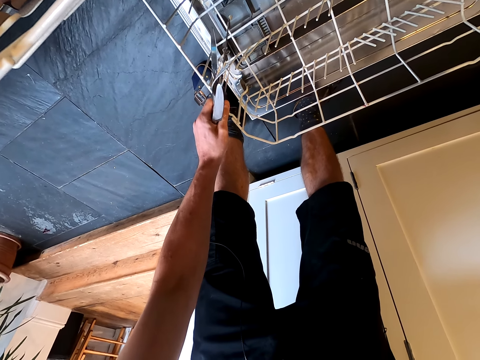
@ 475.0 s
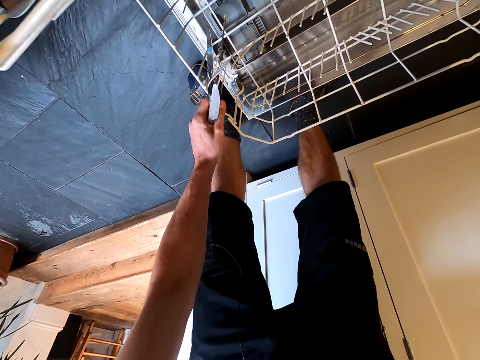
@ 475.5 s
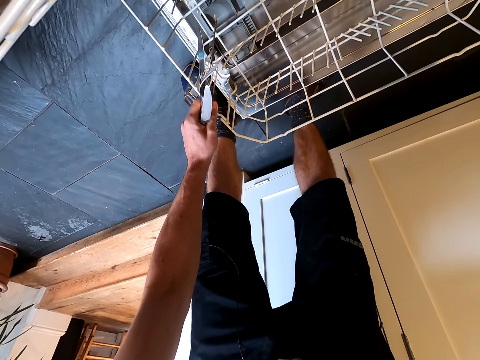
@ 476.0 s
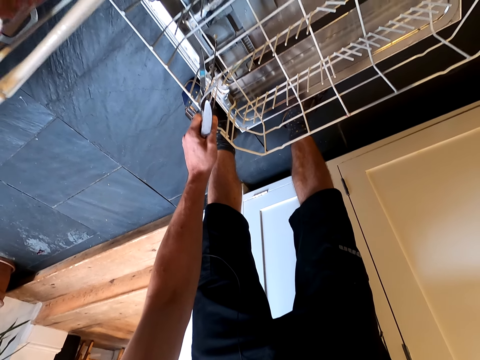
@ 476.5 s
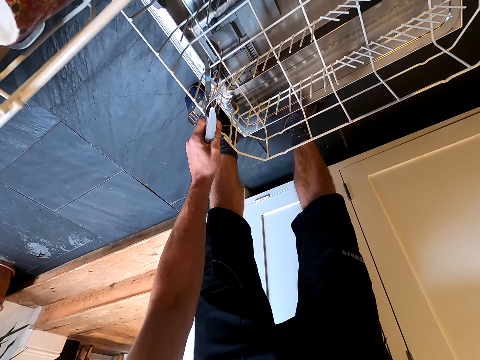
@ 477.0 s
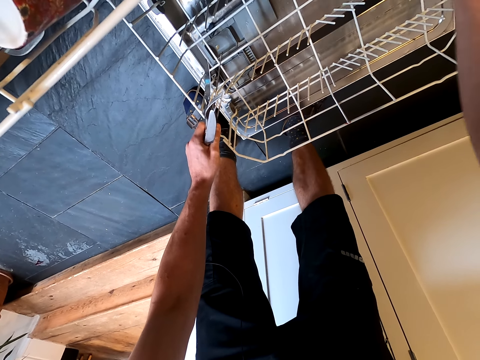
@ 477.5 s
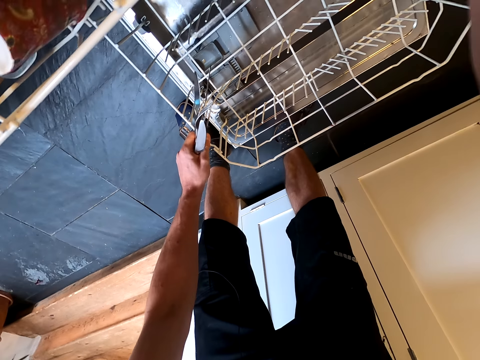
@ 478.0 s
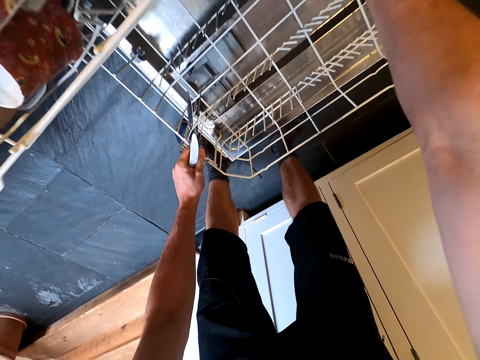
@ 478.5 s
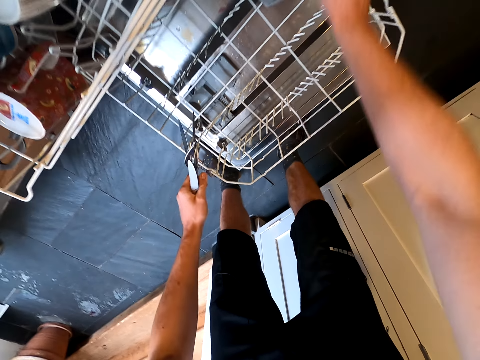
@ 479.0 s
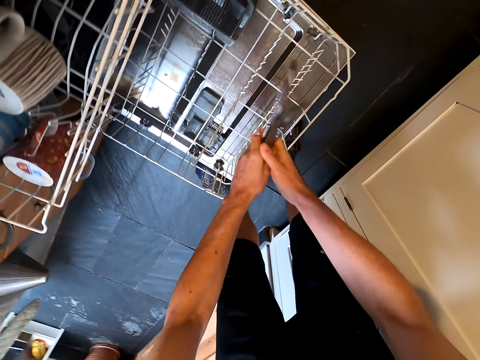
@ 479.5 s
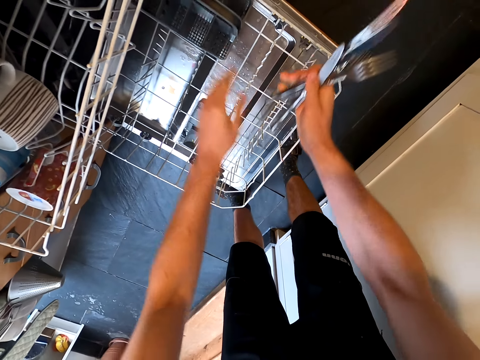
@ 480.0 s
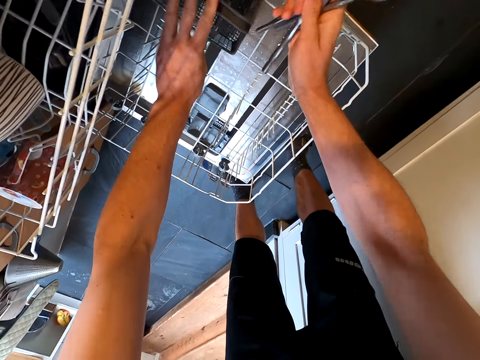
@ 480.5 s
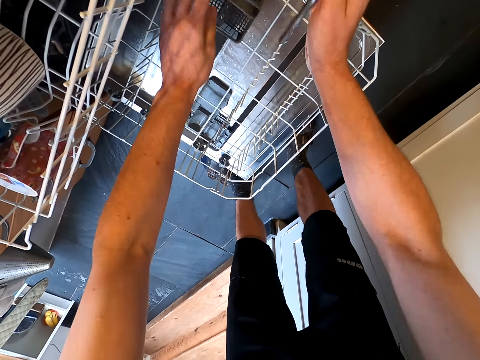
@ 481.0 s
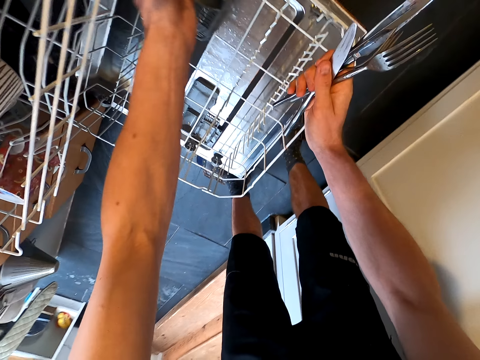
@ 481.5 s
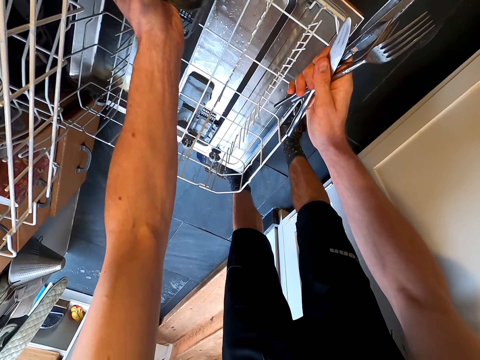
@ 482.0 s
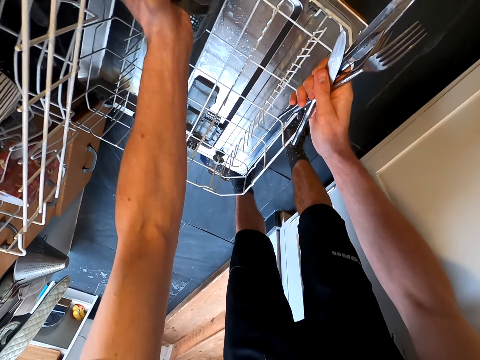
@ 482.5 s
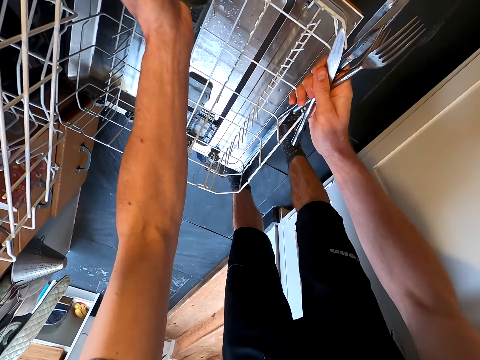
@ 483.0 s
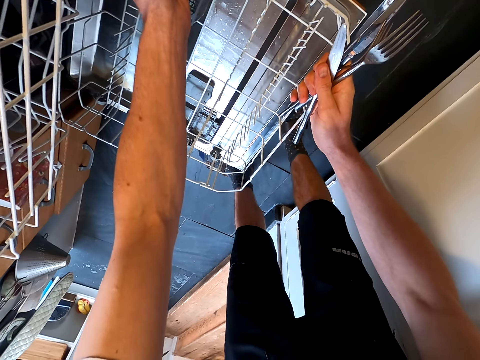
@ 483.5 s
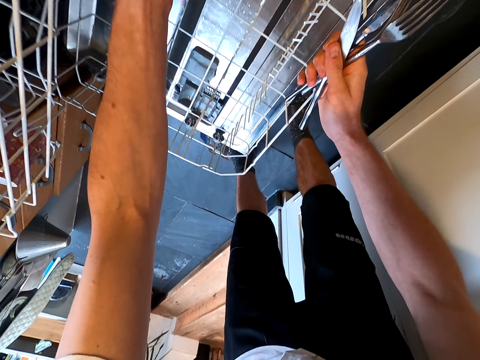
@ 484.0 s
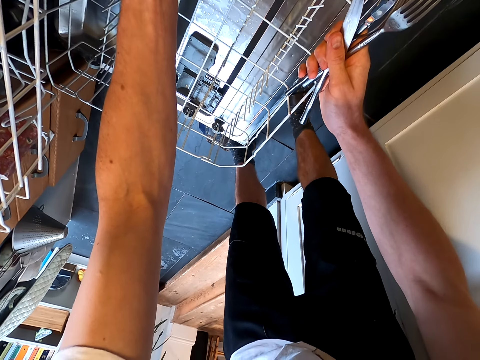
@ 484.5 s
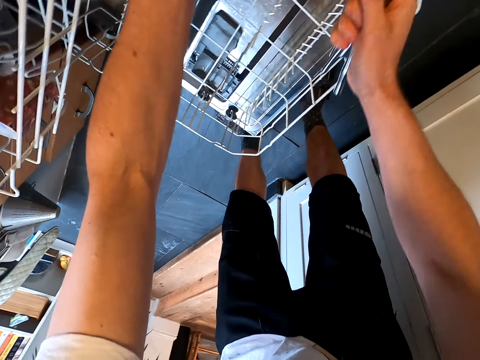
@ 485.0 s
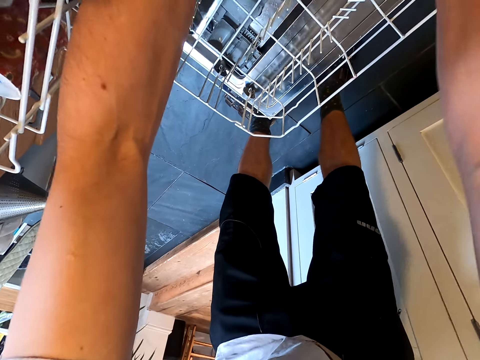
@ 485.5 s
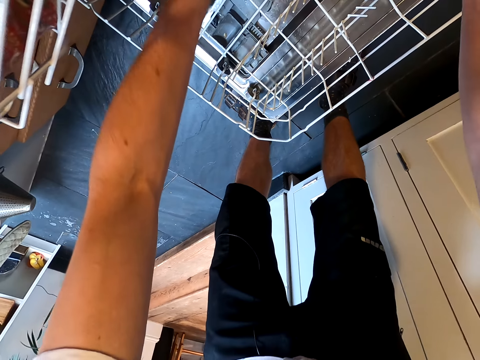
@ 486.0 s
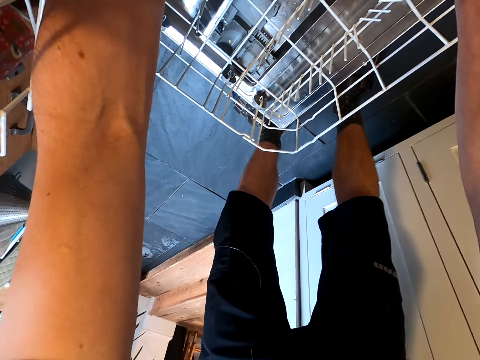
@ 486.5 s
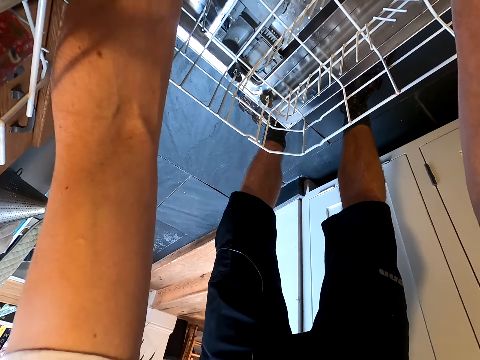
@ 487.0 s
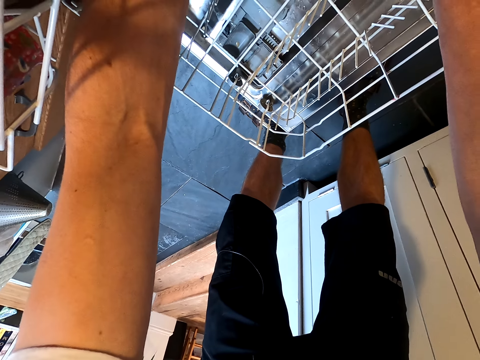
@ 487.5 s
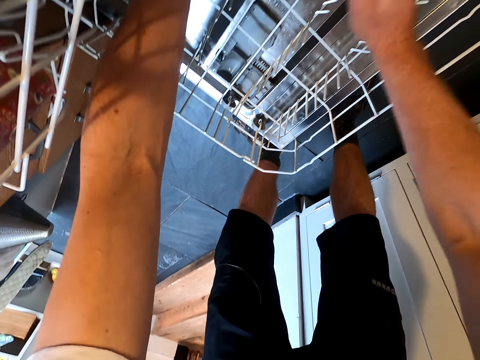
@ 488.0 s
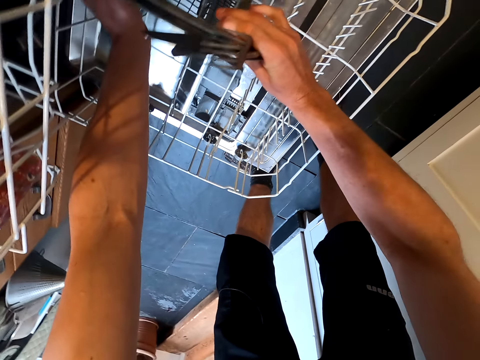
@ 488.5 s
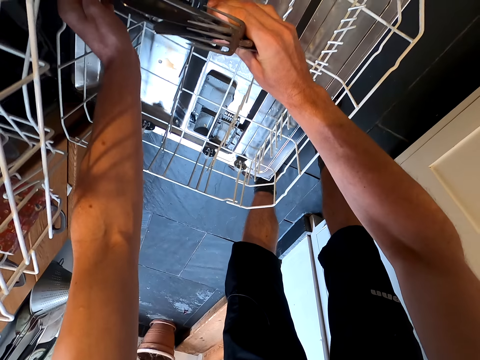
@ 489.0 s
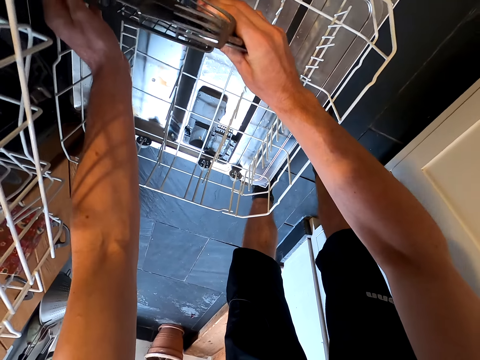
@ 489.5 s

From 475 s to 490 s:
The camera wearer holds the cutleries with the right hand. They adjust the holder in the dishwasher rack. They hold the cutlery holder. They adjust the holder with both hands.

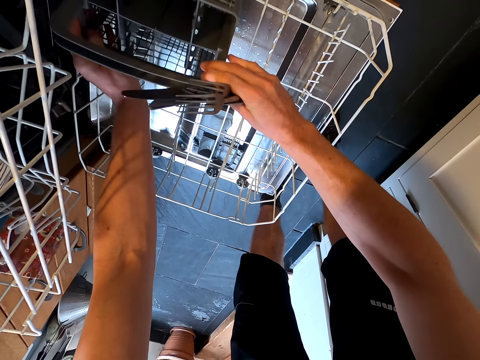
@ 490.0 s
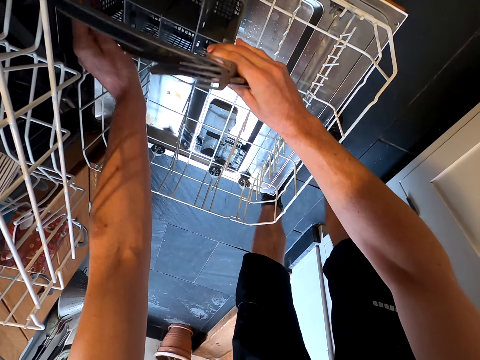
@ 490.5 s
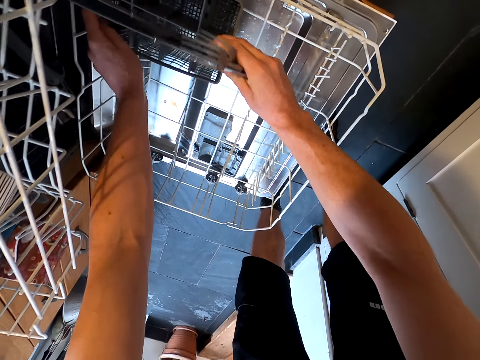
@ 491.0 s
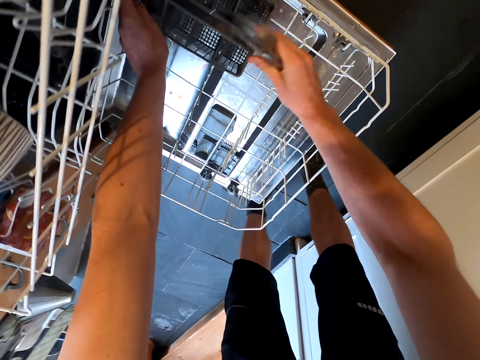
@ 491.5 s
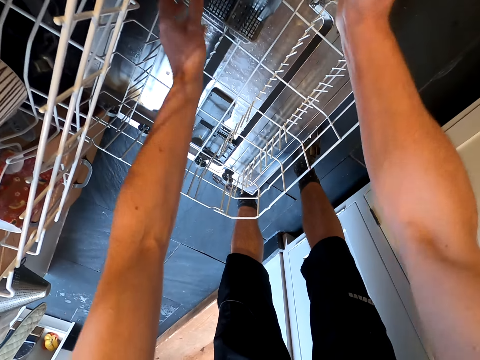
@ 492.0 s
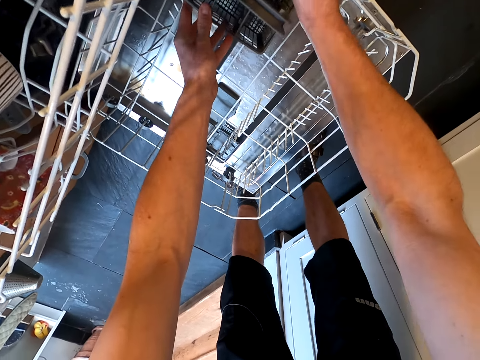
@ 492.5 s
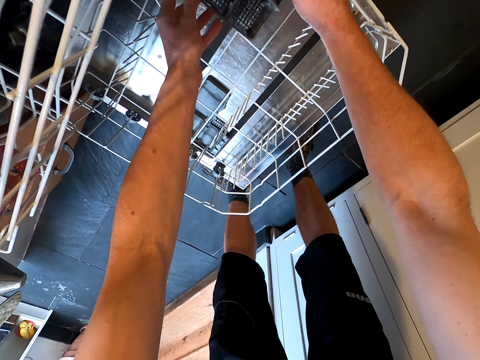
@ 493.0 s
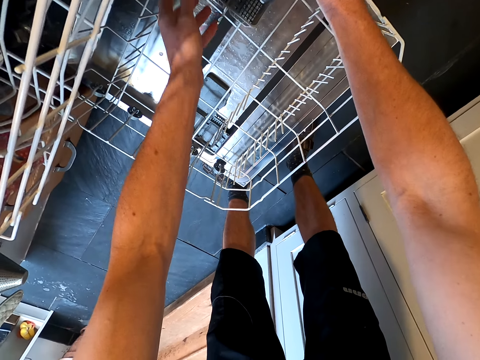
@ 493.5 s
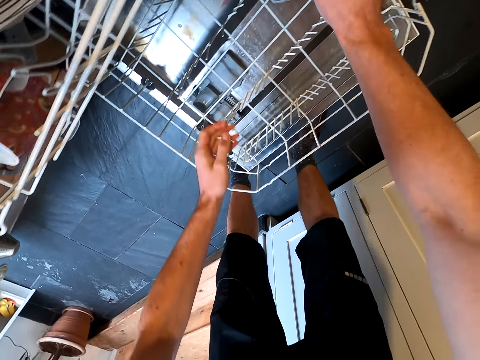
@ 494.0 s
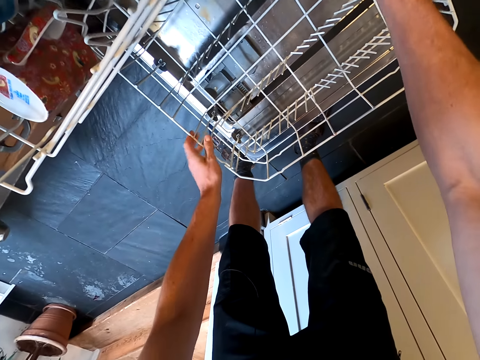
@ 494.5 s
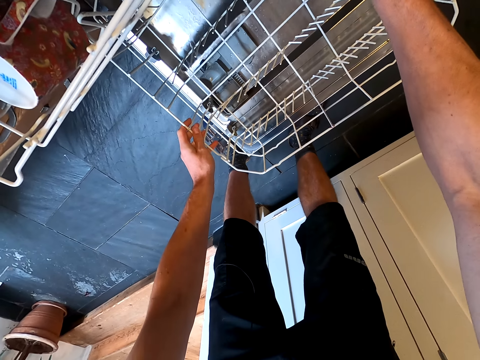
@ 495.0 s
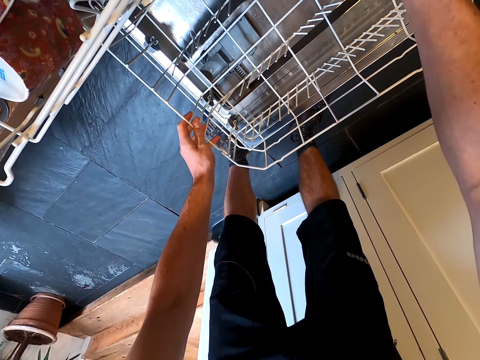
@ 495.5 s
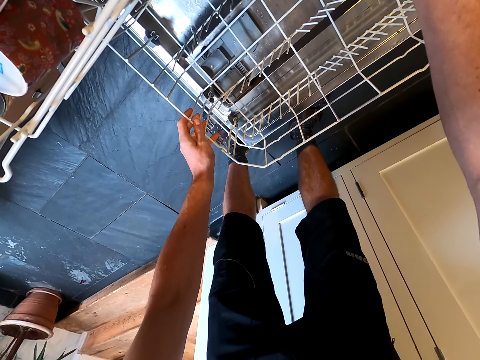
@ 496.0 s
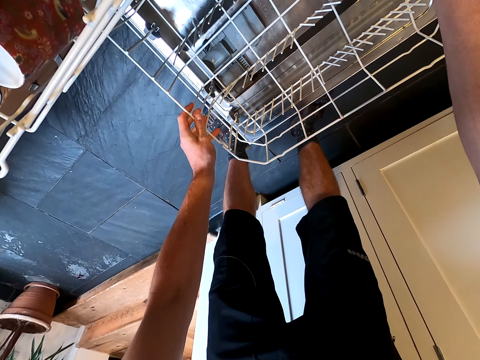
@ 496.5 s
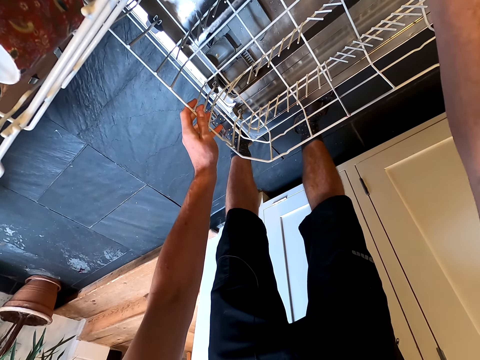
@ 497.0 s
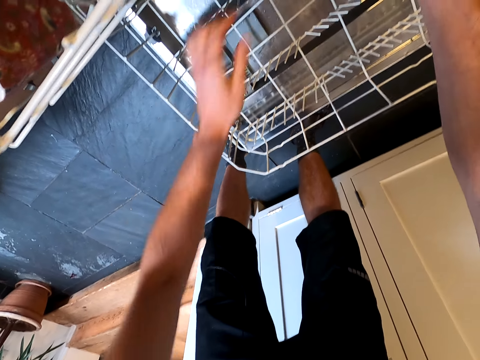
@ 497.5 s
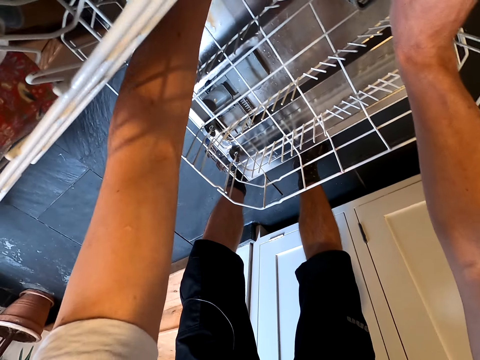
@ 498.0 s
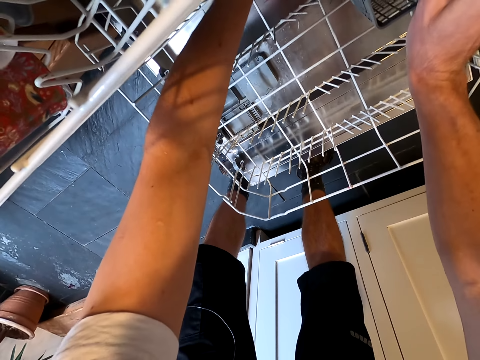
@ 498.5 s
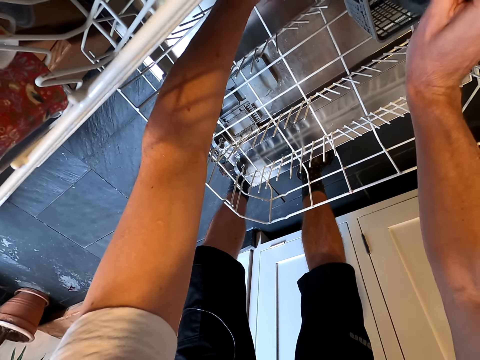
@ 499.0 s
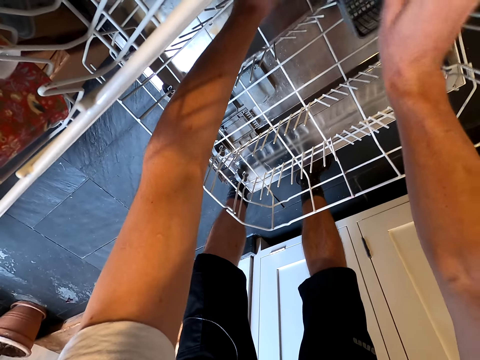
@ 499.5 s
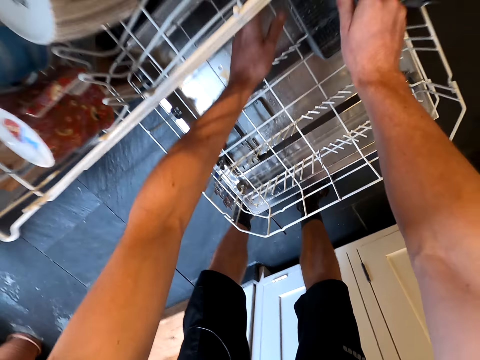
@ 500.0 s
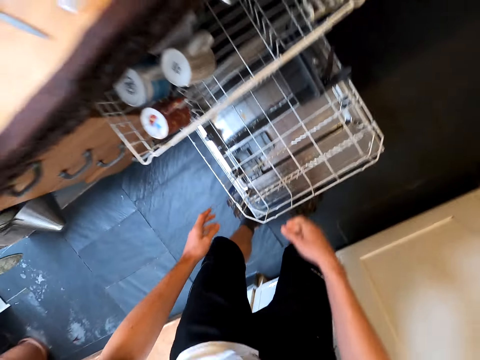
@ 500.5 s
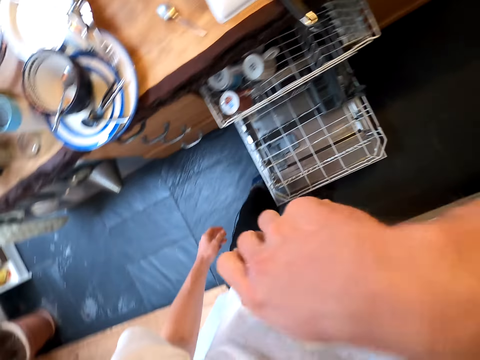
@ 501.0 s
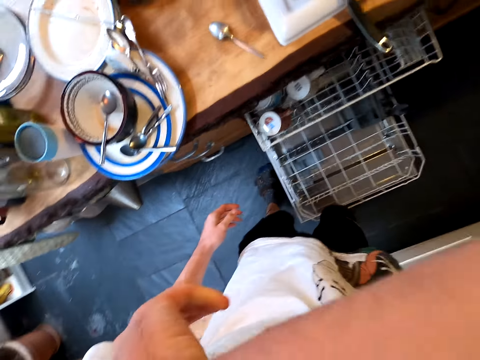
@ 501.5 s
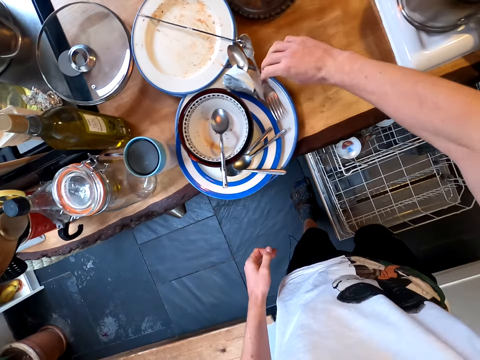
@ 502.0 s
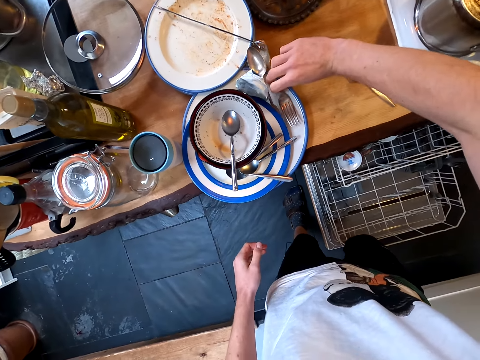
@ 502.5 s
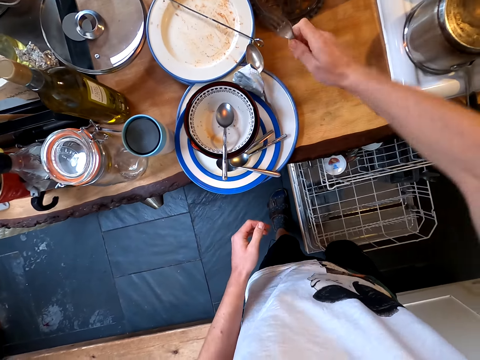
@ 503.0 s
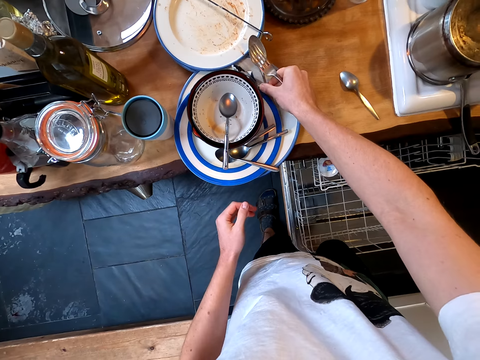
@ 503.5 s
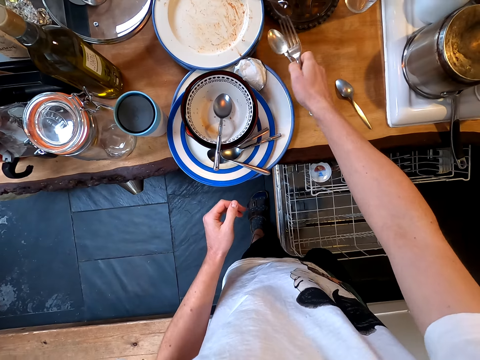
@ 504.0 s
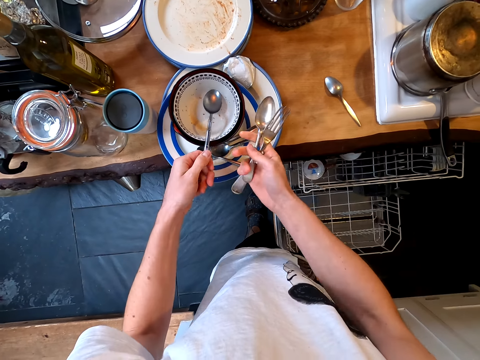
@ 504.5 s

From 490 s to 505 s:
The camera wearer puts the cutleries in the holder. They remove one hand from the holder. They hold the dishwasher rack. They stretch the other hand. They fix the holder in the dishwasher rack. They remove a hand from the holder. They stand up. They touch their face. They take cutleries from a plate.
